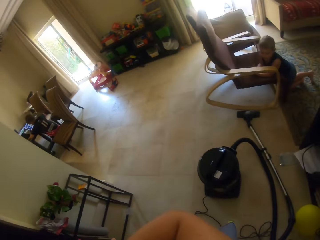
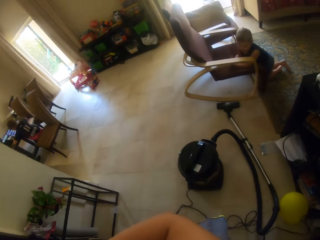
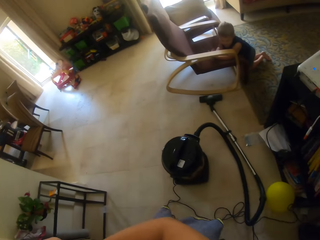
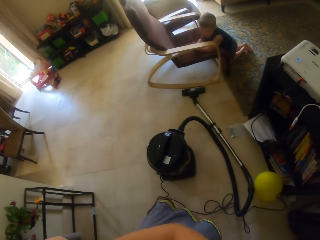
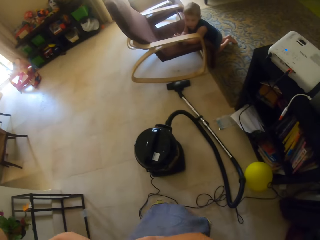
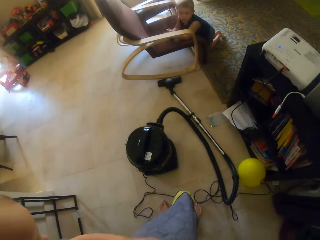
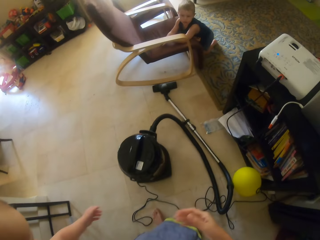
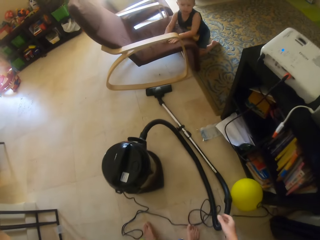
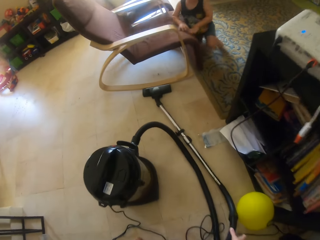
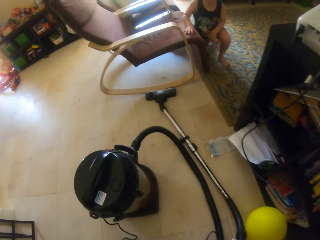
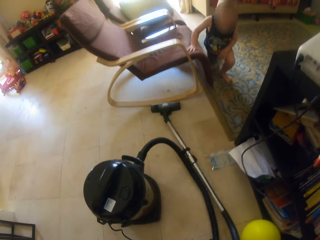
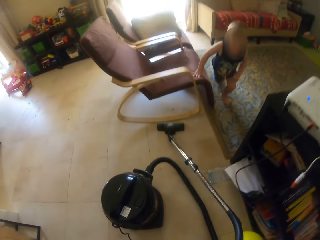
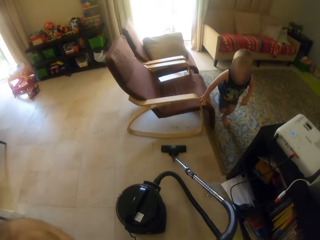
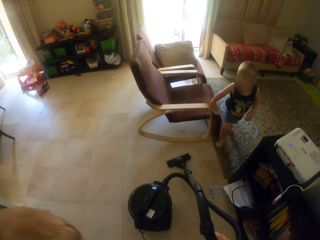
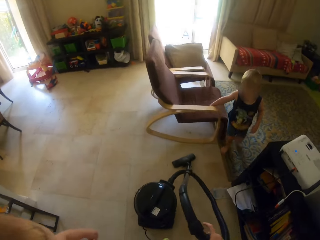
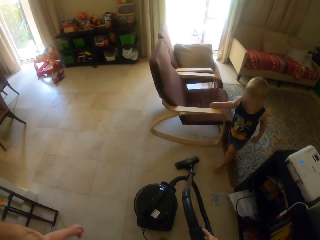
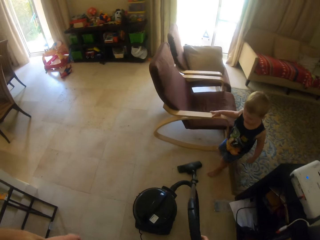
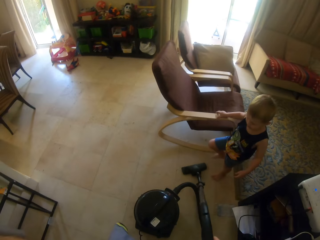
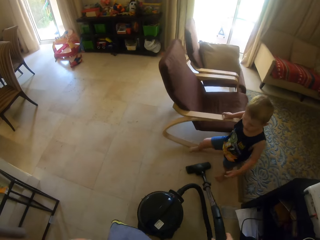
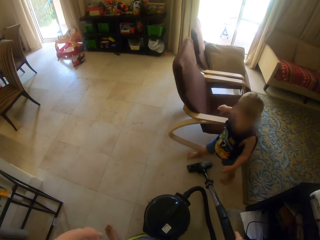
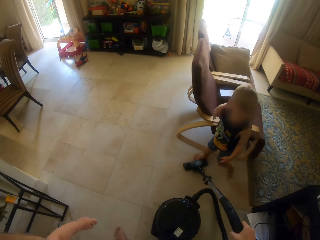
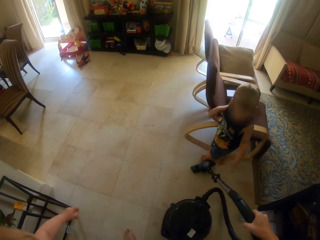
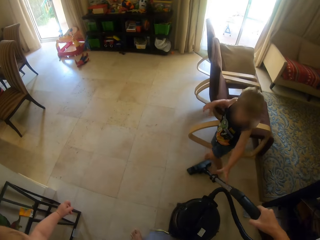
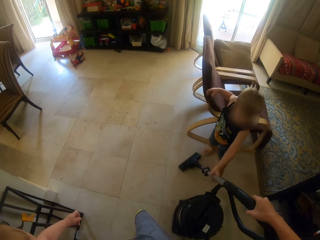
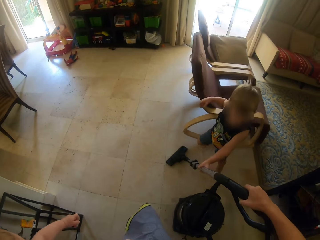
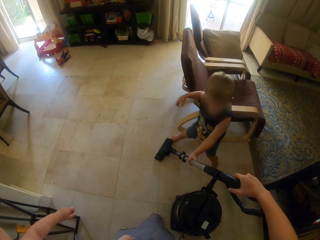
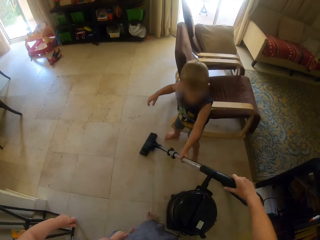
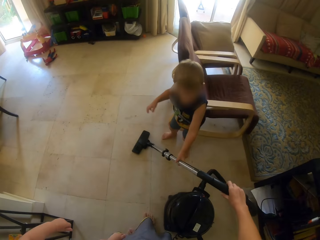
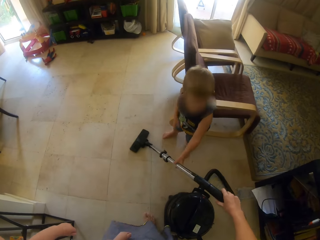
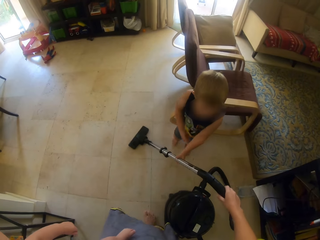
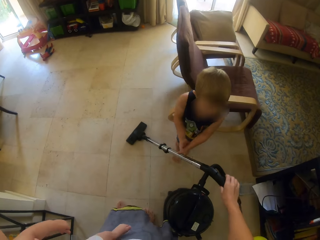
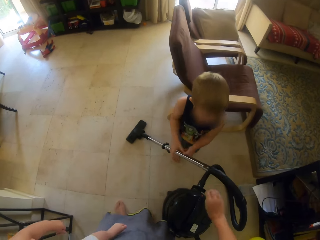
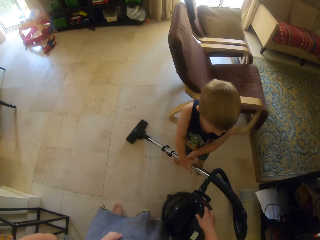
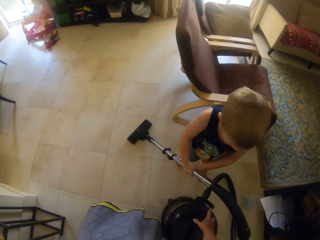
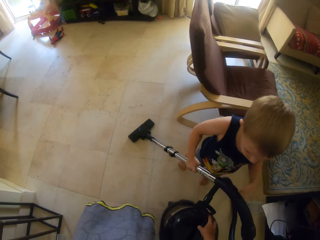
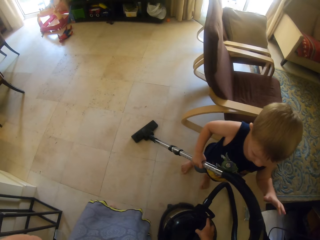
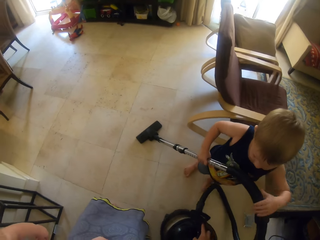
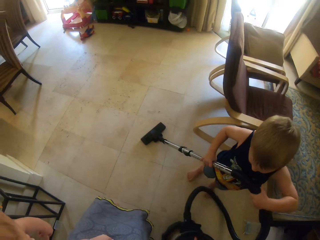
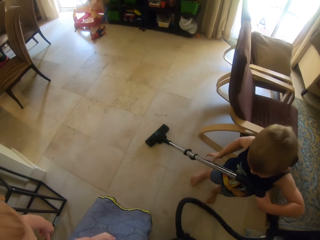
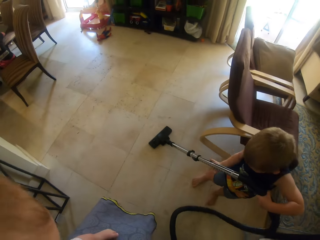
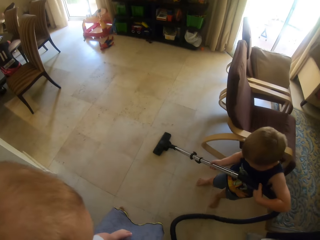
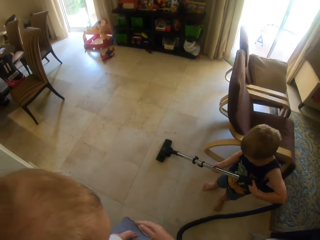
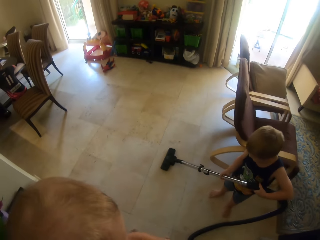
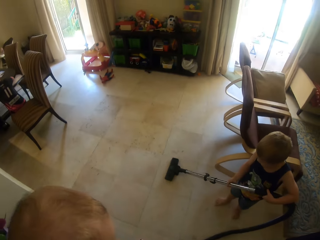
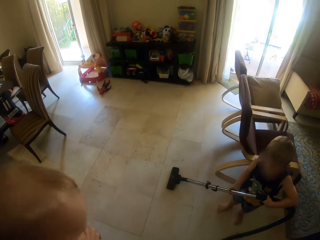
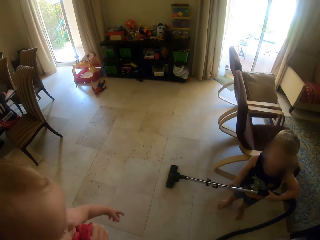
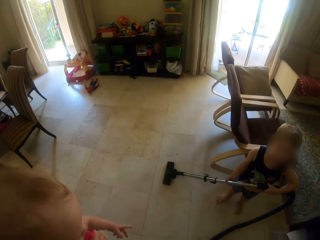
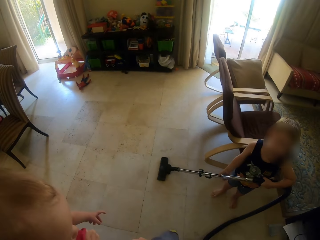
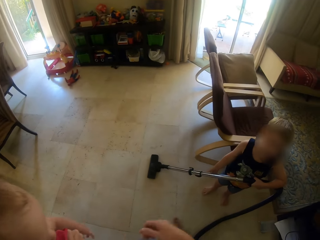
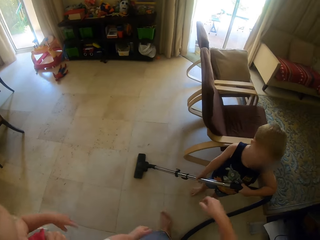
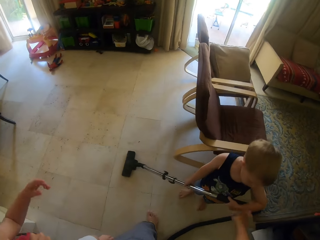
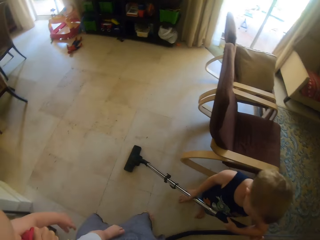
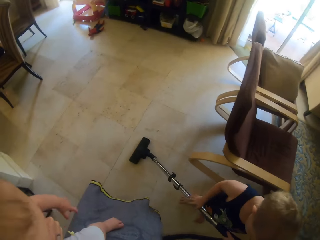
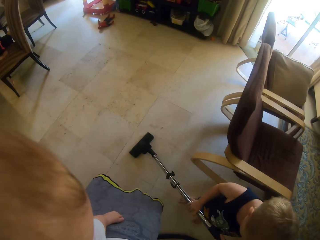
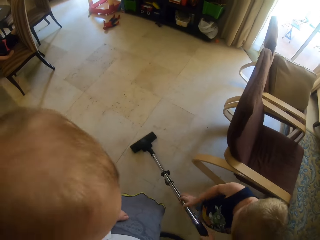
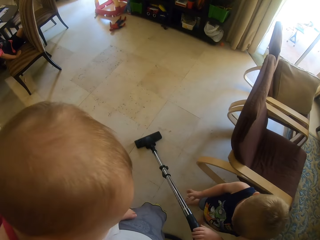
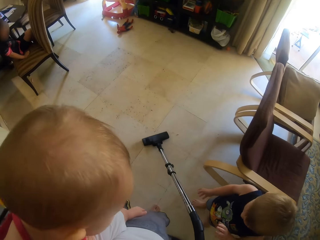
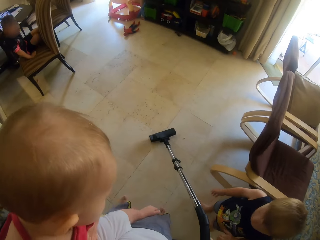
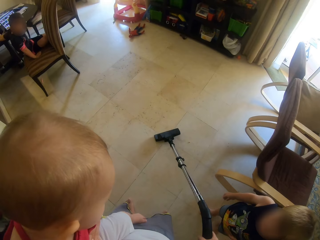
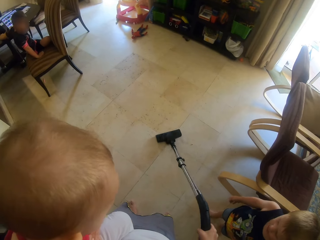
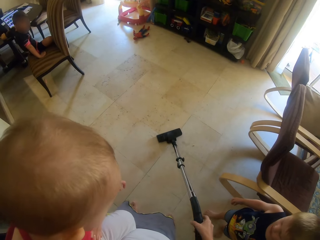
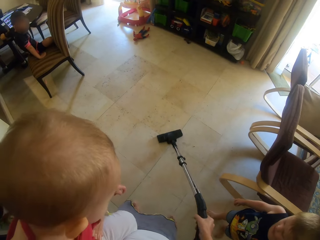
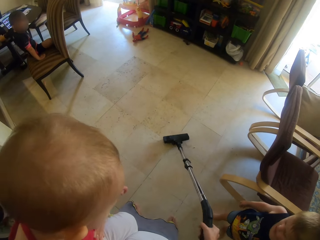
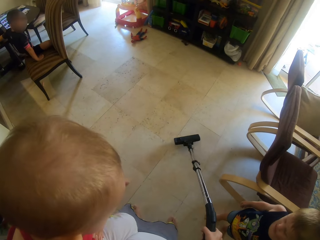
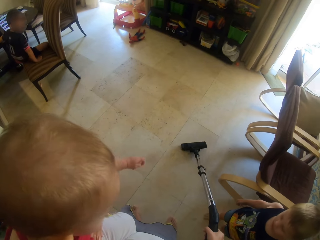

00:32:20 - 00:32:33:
A baby stands. The camera wearer holds the vacuum cleaner handle. They pick up the vacuum cleaner handle. The baby walks. The camera wearer gives the vacuum cleaner handle to the baby. The baby holds the vacuum cleaner handle. The baby holds the vacuum cleaner handle with both hands. The camera wearer switches the vacuum cleaner on and moves the vacuum cleaner on the floor. They hold the vacuum cleaner handle.

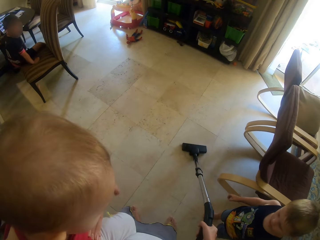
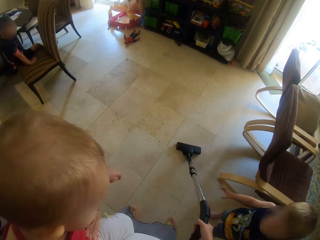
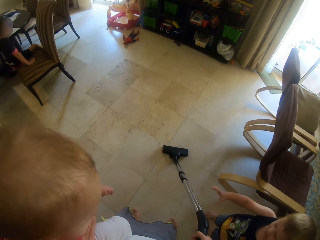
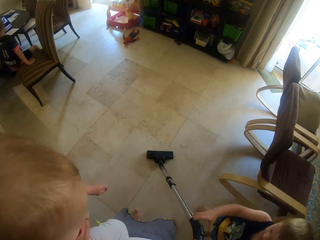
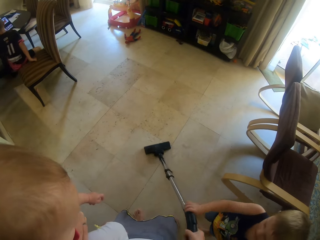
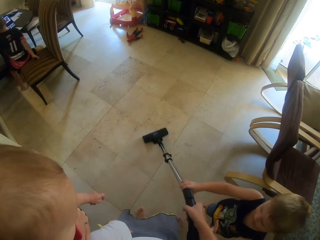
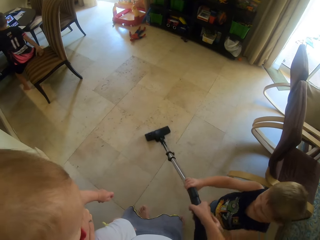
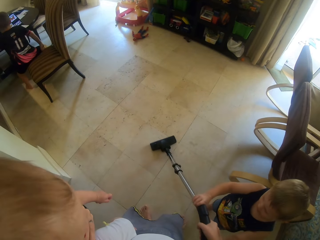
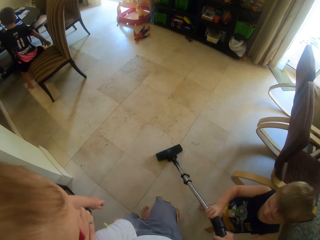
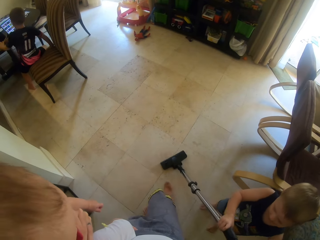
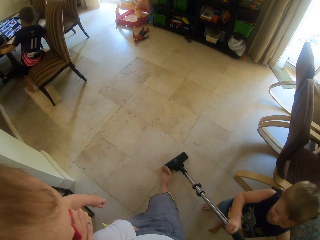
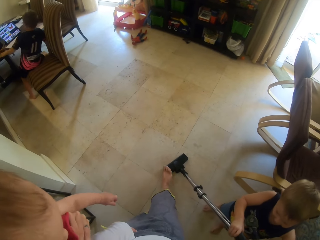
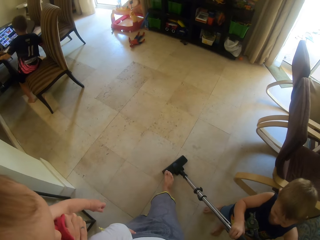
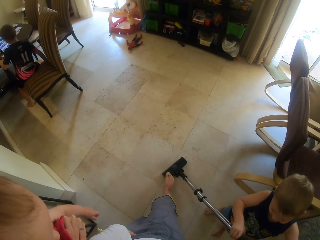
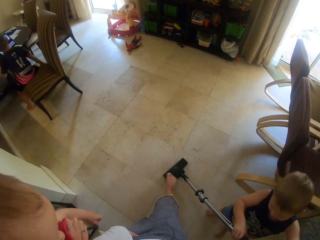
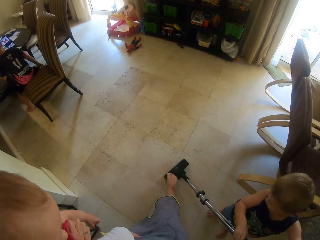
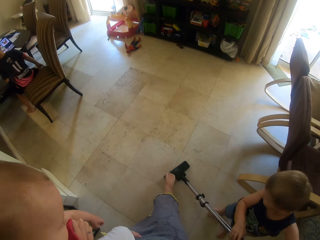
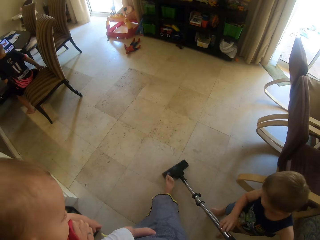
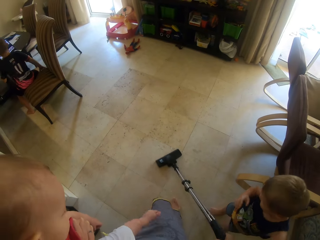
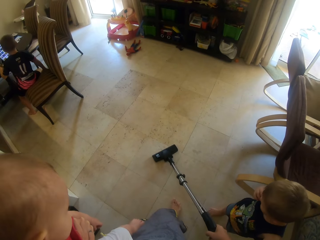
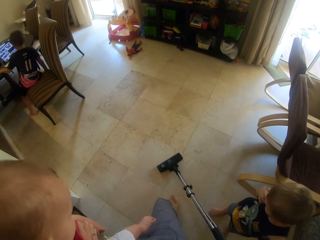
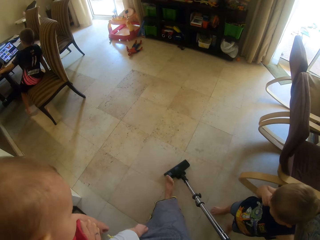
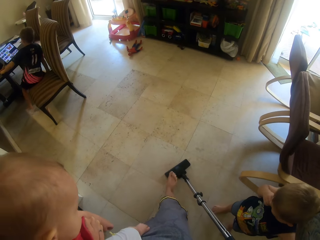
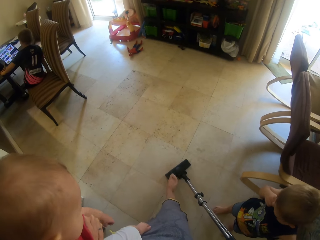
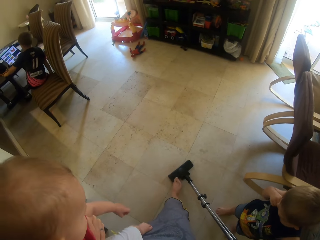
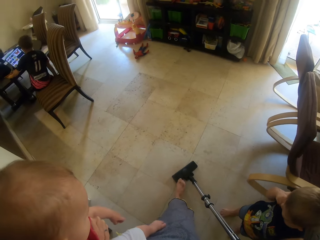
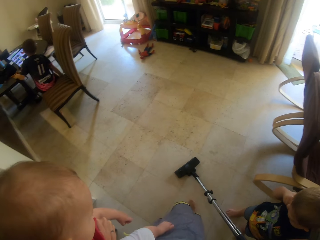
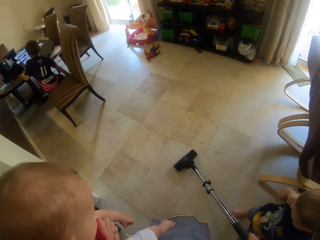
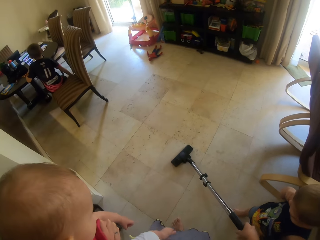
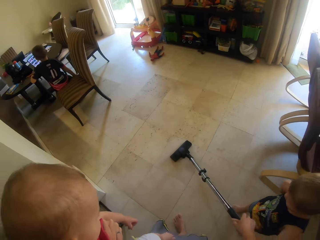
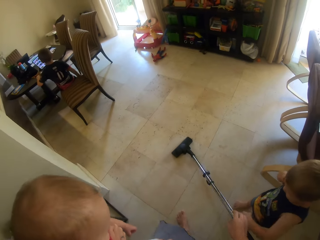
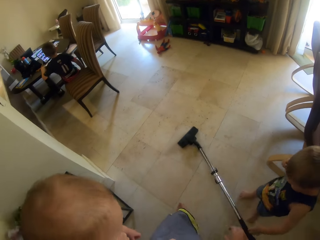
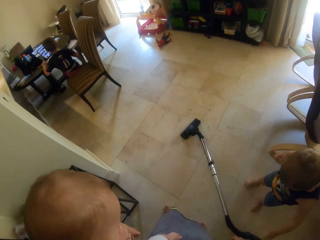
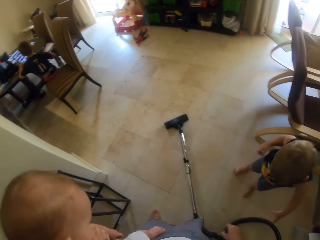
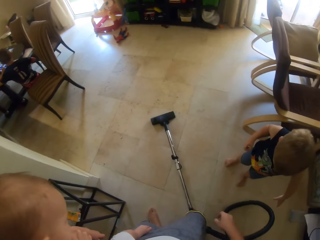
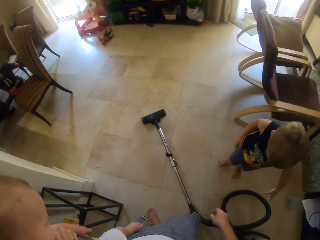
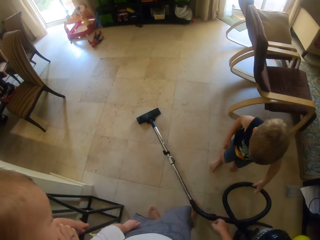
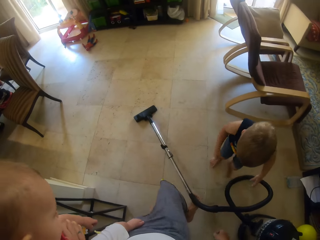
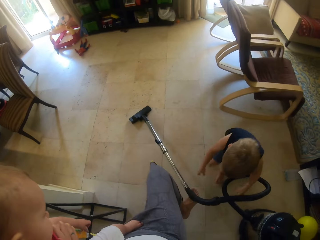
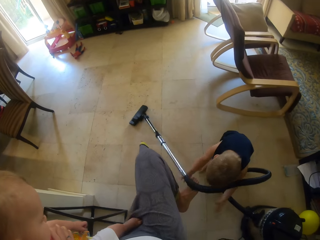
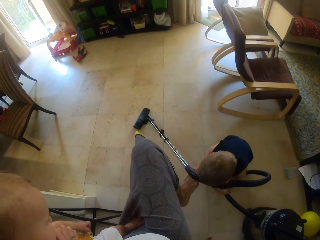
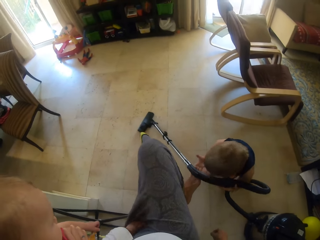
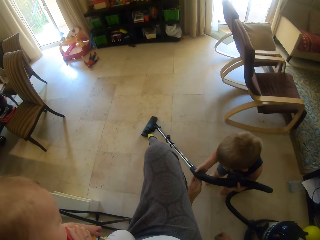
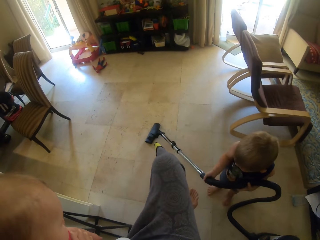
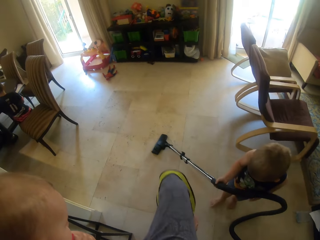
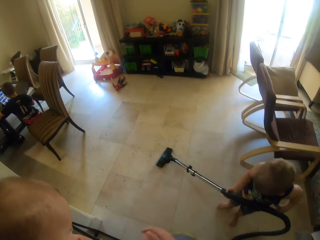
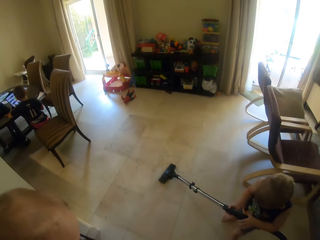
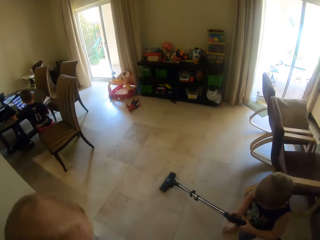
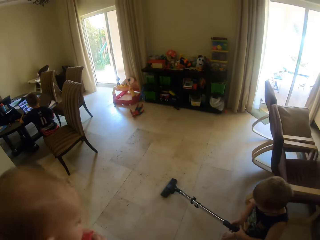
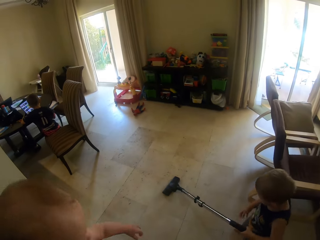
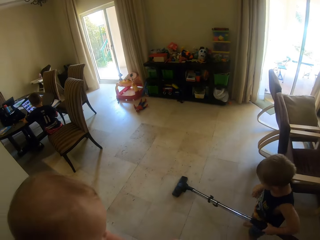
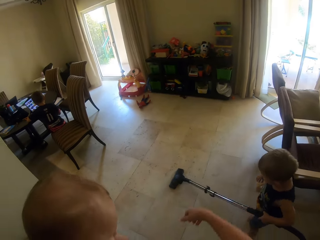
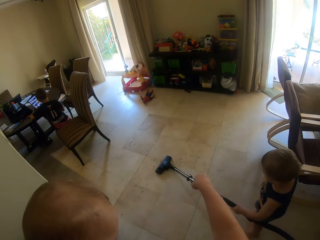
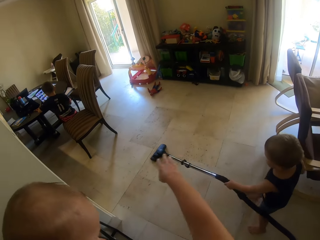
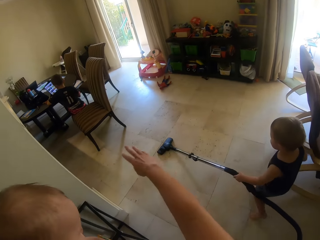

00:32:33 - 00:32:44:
The camera wearer cleans the floor with the vacuum cleaner. The baby holds the vacuum cleaner handle. The camera wearer steps on the vacuum cleaner. They clean the floor with the vacuum cleaner. They step on the vacuum cleaner. They clean the floor with the vacuum cleaner. They put the vacuum cleaner down and lift the vacuum cleaner with a leg. The baby holds the vacuum cleaner handle with both hands. The baby cleans the floor. The camera wearer signs.
